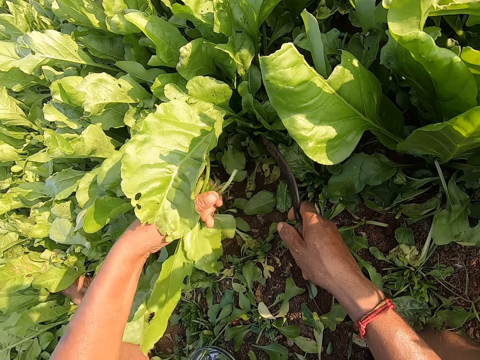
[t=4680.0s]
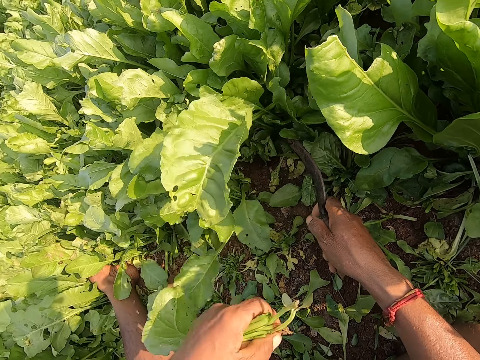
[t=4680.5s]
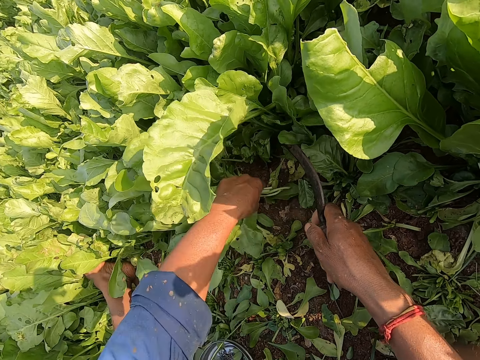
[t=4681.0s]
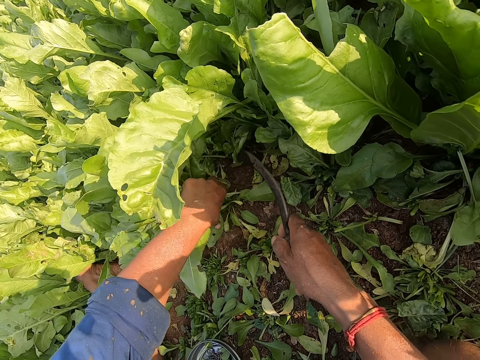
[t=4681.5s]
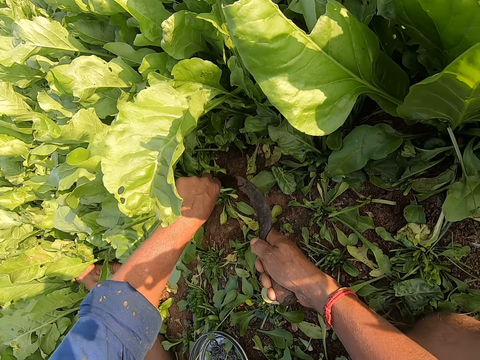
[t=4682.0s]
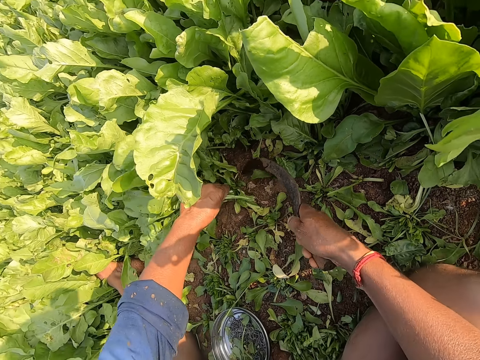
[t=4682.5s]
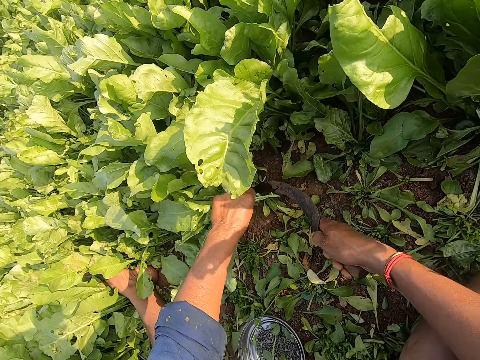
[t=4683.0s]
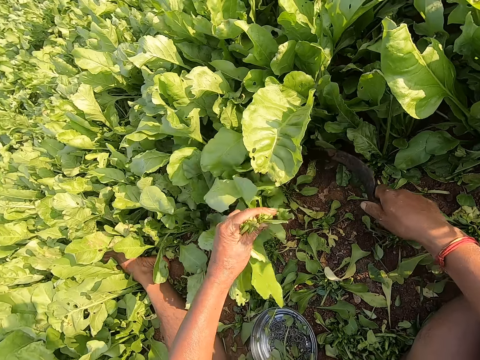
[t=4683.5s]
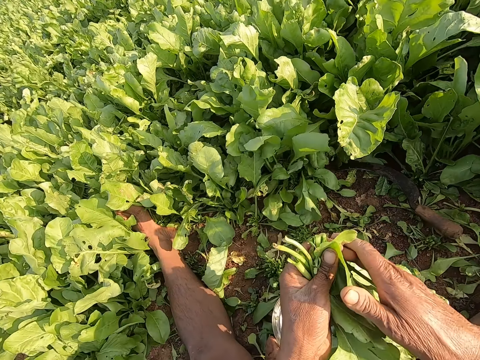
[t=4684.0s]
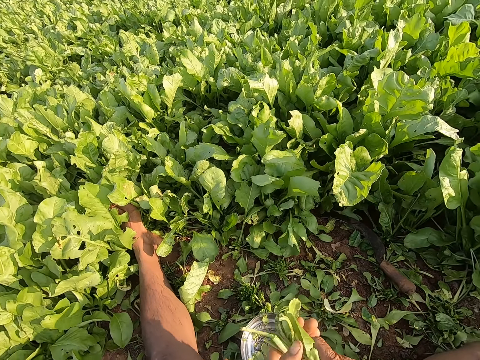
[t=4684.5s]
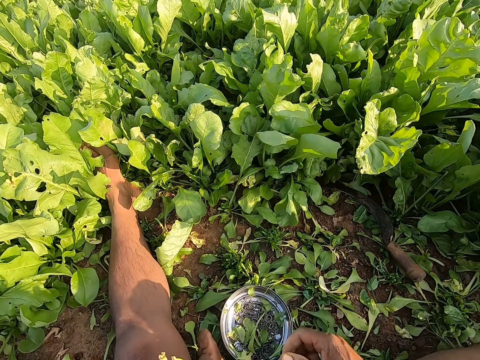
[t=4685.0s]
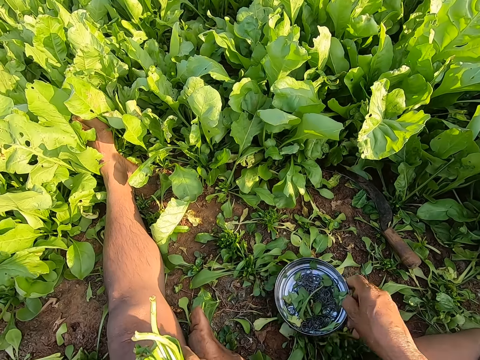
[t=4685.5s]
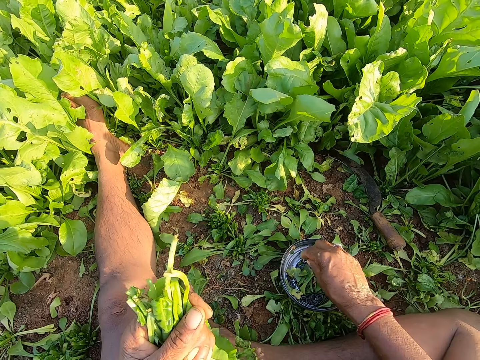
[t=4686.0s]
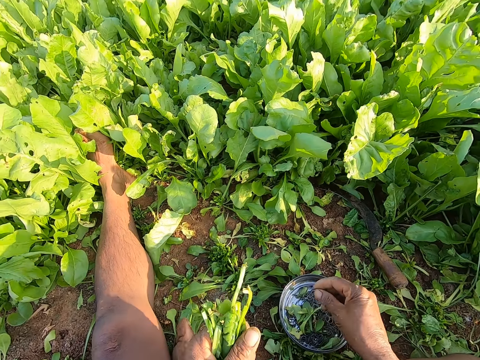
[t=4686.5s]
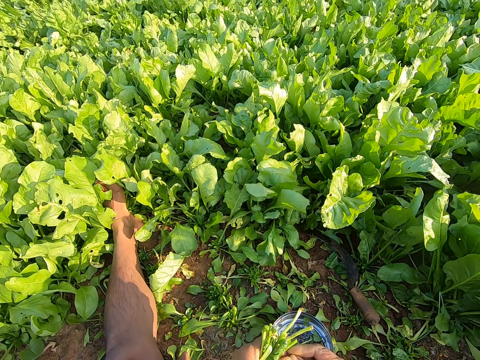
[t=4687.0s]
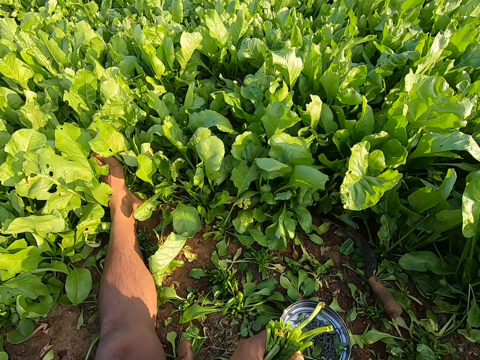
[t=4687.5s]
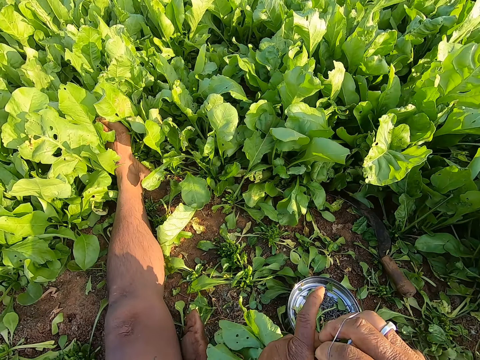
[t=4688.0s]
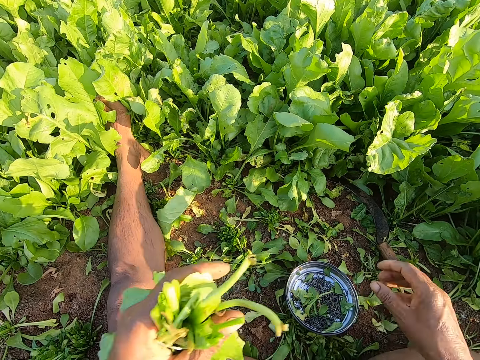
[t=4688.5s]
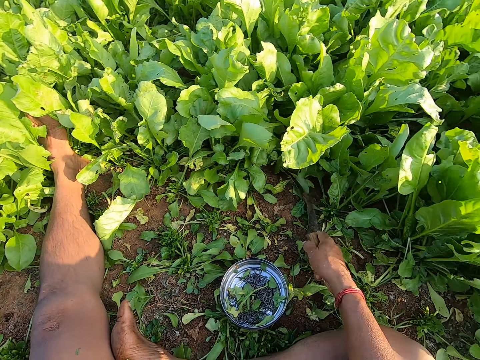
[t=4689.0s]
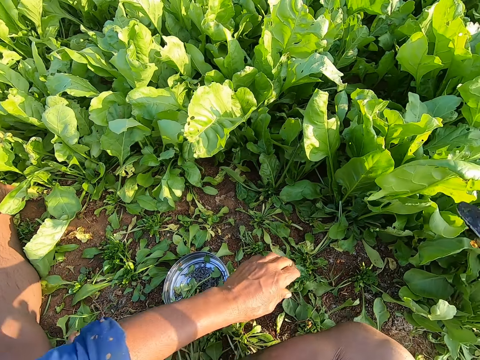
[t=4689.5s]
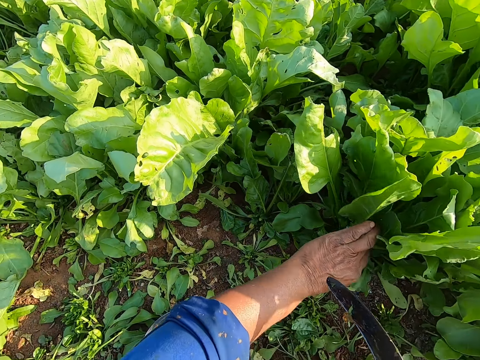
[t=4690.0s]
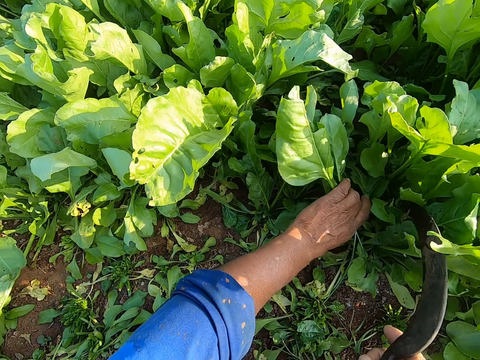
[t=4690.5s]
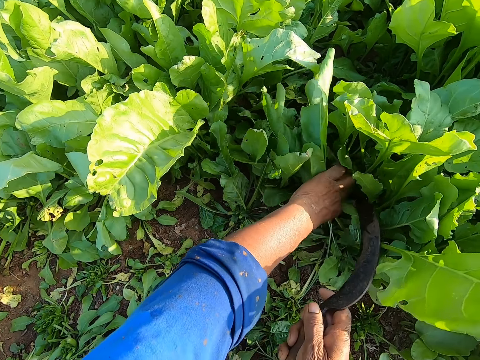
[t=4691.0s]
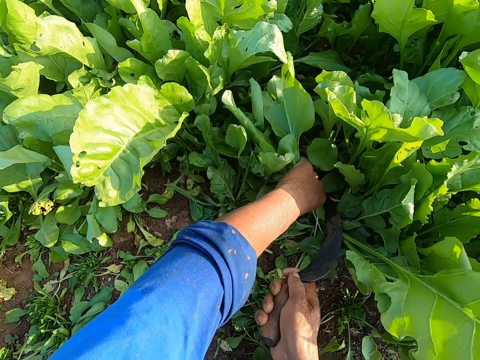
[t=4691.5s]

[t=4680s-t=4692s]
The camera wearer holds a bunch of collard greens on the ground with his left hand. He cuts the bunch of collard greens in his left hand on the ground with the sickle in his right hand. He drops the sickle on the ground with his right hand. He talks with a woman. He holds the bunch of collard greens with his hands. He moves the bowl of rubber bands on the ground with his right hand. He picks up a rubber band from the bowl on the ground with his right hand. He pulls the rubber band with his hands. He binds the bunch of collard greens in his left hand with the rubber band in his right hand. He puts the spinach down. He picks up the sickle from the ground with his right hand. He holds a bunch of collard greens on the ground with his left hand. He cuts the bunch of collard greens in his left hand on the ground with the sickle in his right hand.

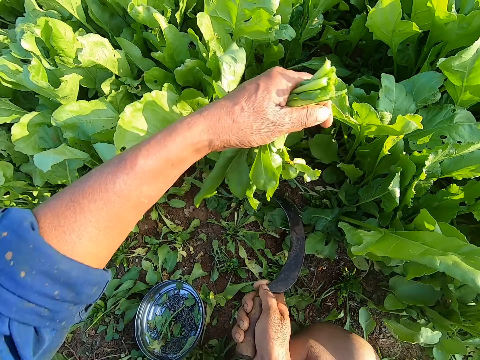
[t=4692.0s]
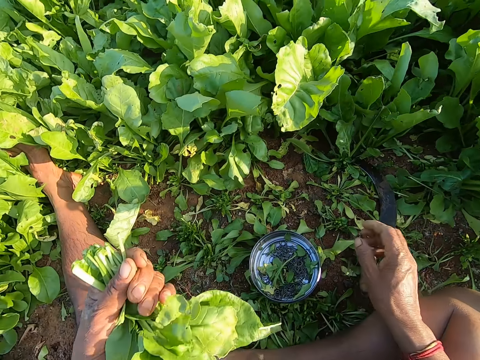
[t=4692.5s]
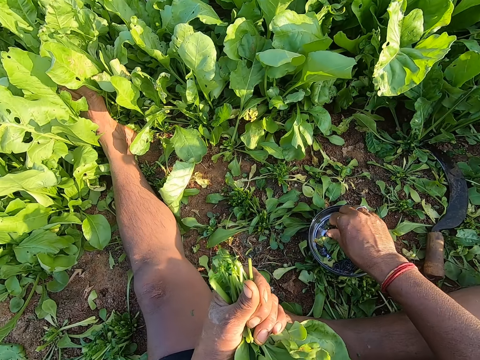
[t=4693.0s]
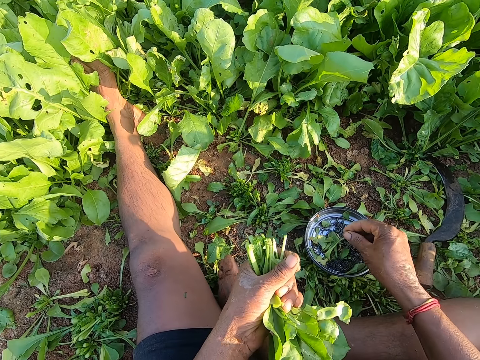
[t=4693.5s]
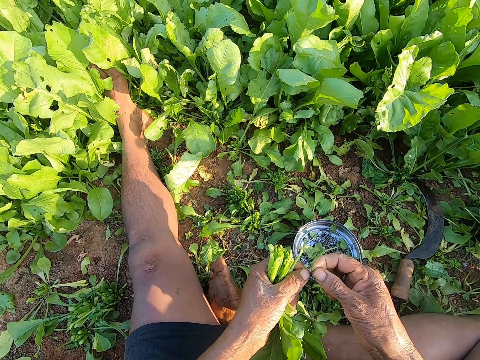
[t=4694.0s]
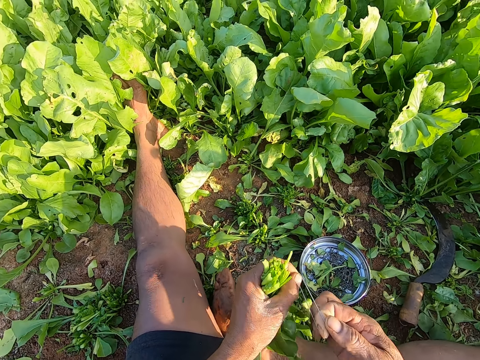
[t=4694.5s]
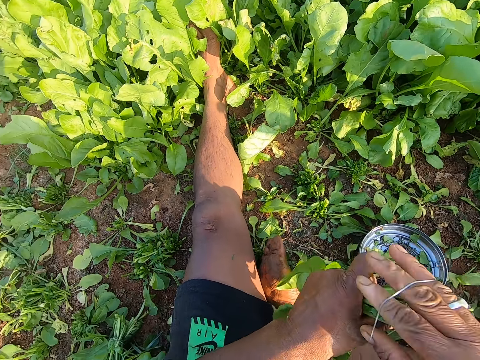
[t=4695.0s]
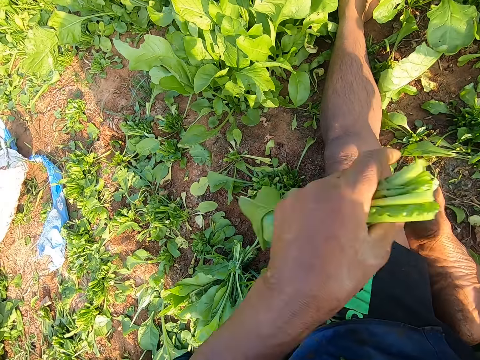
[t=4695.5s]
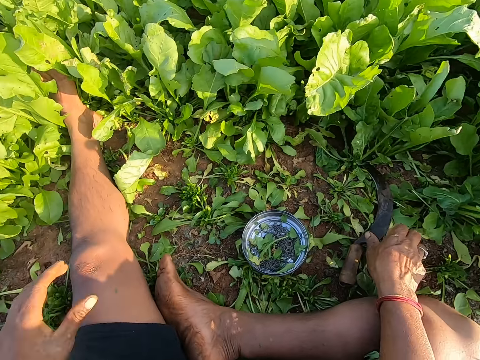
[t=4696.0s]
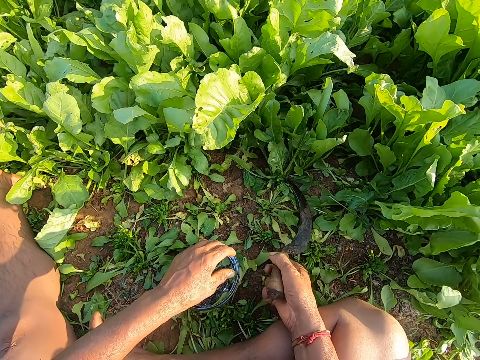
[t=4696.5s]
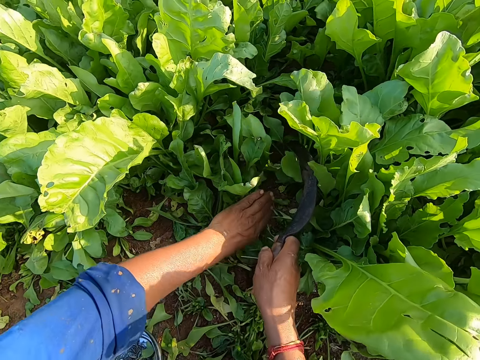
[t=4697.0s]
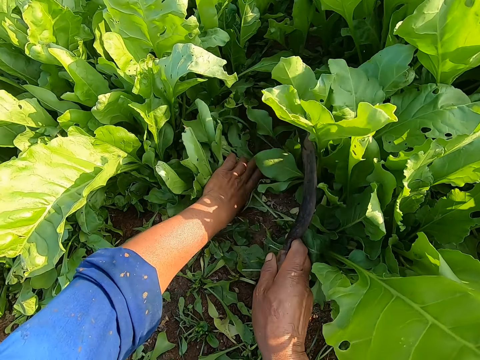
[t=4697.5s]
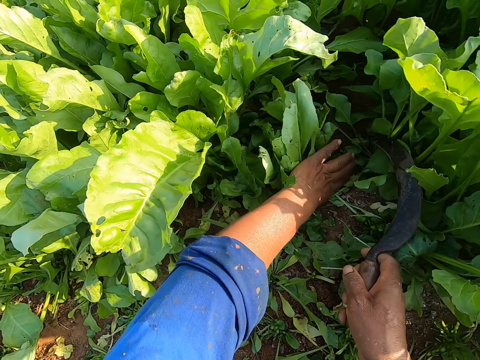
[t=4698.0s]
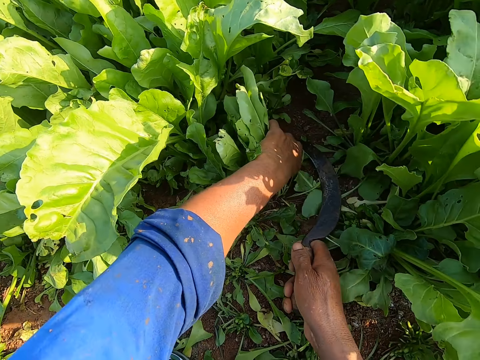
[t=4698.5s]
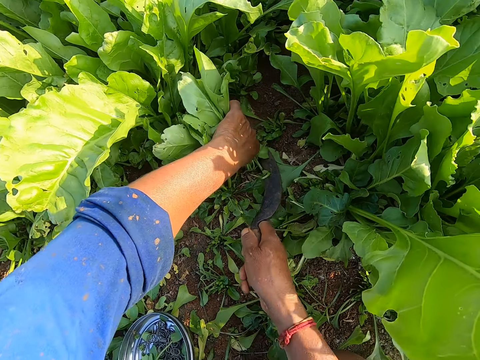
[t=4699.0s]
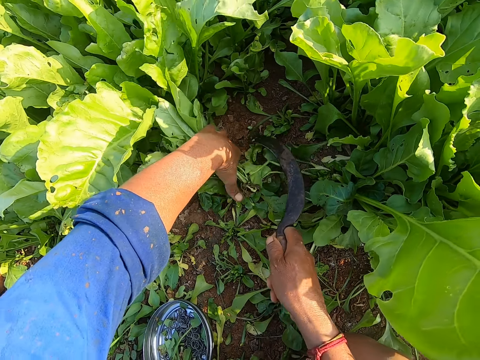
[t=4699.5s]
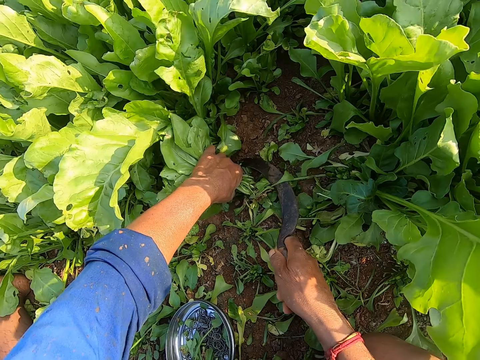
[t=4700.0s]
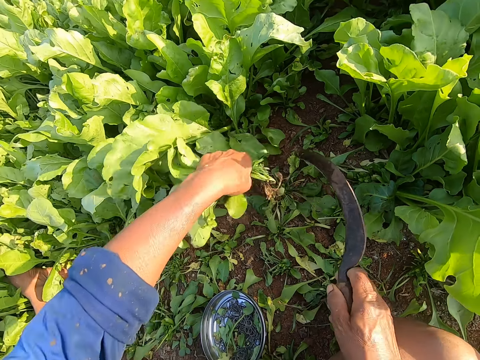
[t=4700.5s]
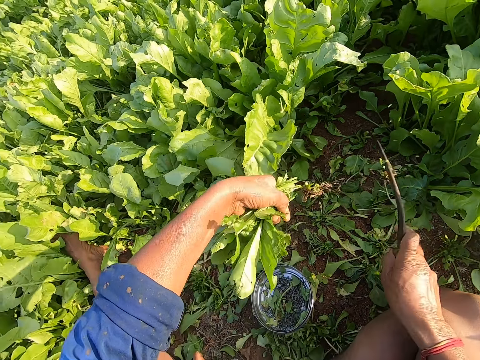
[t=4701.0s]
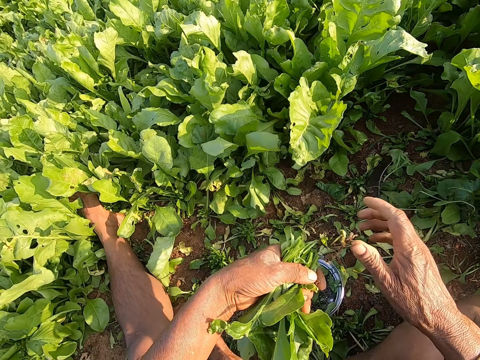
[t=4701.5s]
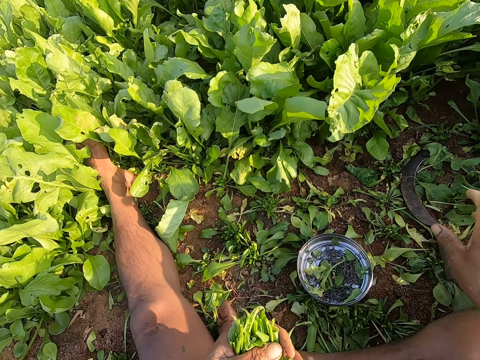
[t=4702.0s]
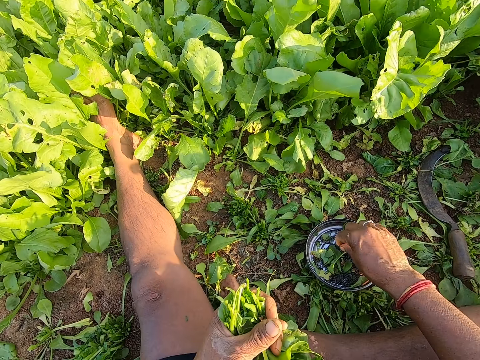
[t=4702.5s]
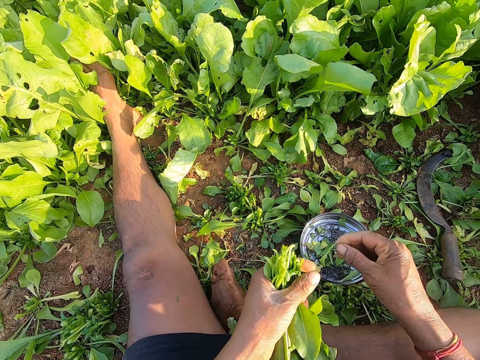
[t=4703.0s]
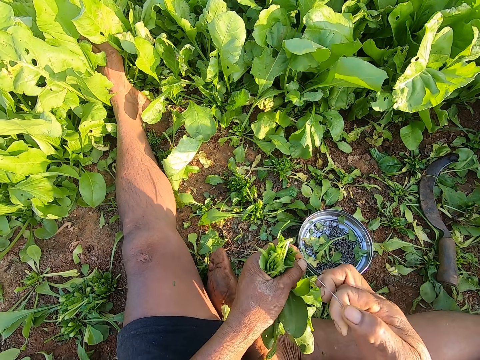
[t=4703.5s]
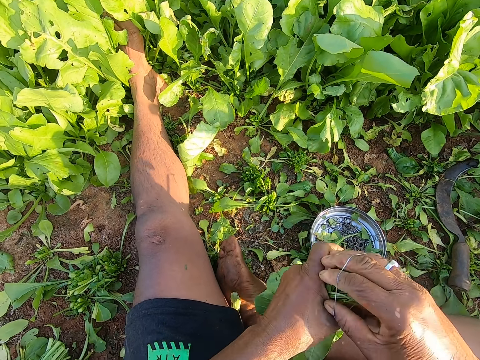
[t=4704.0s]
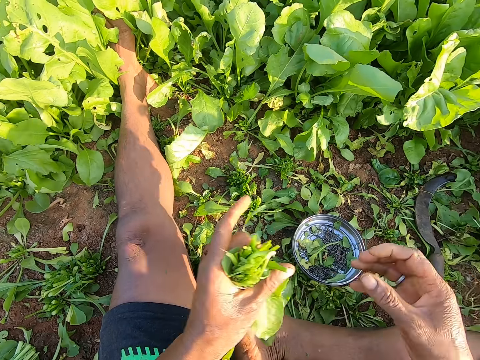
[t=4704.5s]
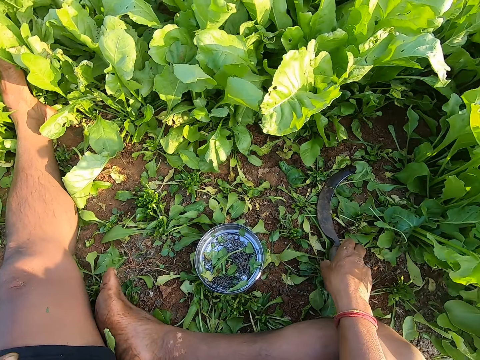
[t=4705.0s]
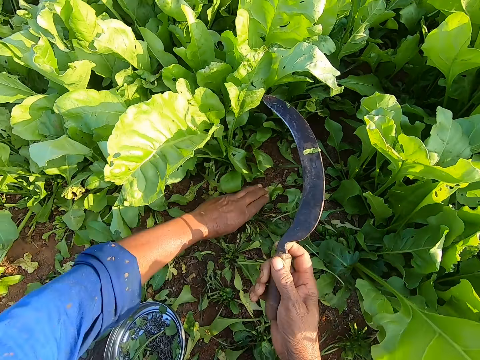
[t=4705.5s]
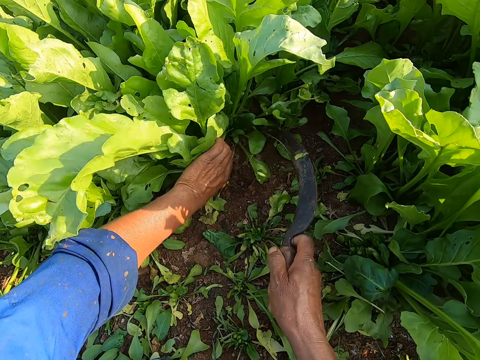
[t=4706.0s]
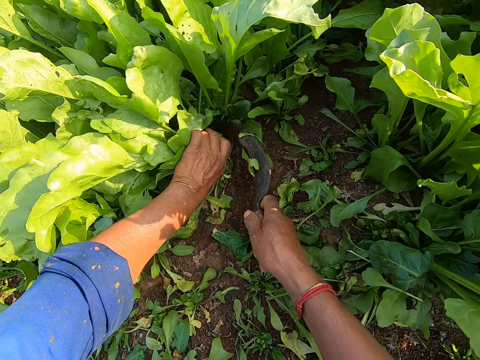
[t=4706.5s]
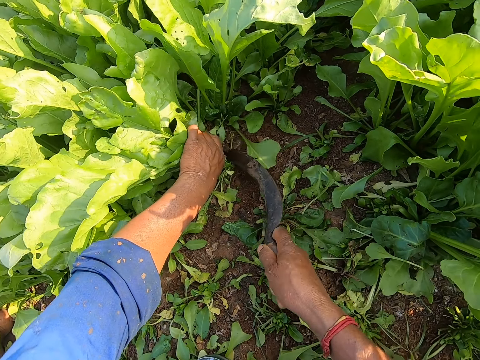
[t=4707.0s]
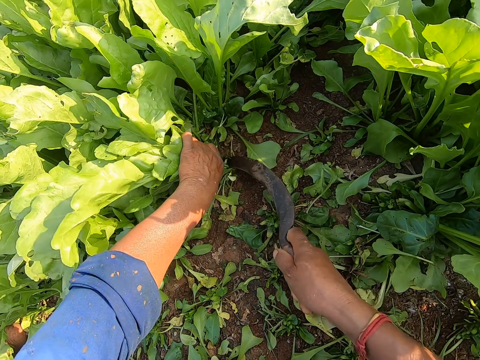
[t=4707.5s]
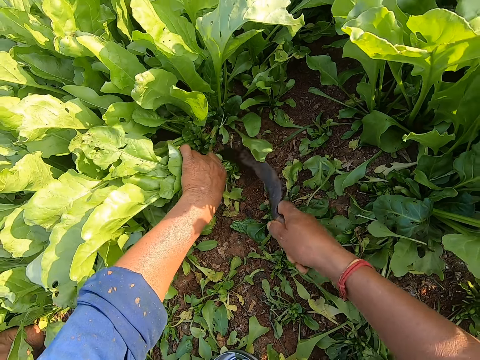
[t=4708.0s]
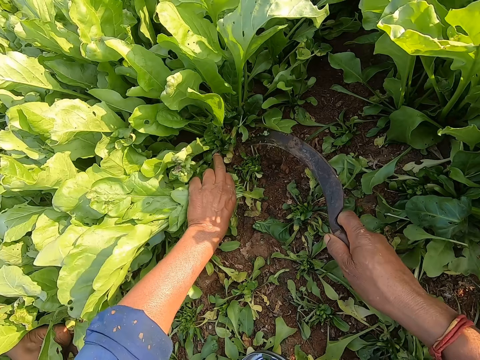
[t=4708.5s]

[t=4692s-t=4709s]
The camera wearer cuts the spinach with a sickle. He drops the sickle on the ground with his right hand. He picks up a rubber band from the bowl on the ground with his right hand. He pulls the rubber band with his hands. He binds the bunch of collard greens in his left hand with the rubber band in his right hand. He drops the bunch of collard greens on the ground with his left hand. He picks up the sickle from the ground with his right hand. He holds the bunch of collard greens on the ground with his left hand. He talks with a woman. He cuts the bunch of collard greens in his left hand on the ground with the sickle in his right hand. He removes dirt from the bunch of collard greens in his left hand with the sickle in his right hand. He drops the sickle on the ground with his right hand. He removes dirt from the bunch of collard greens in his left hand with his right hand. He picks up the rubber band from the bowl on the ground with his right hand. He pulls the rubber band with his hands. He binds the bunch of collard greens in his left hand with the rubber band in his right hand. He puts the spinach down. He picks up the sickle from the ground with his right hand. He holds the bunch of collard greens on the ground with his left hand. He cuts the bunch of collard greens in his left hand on the ground with the sickle in his right hand.
